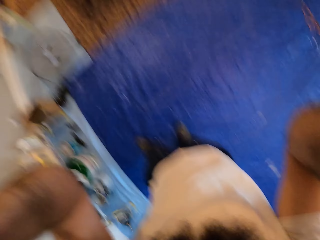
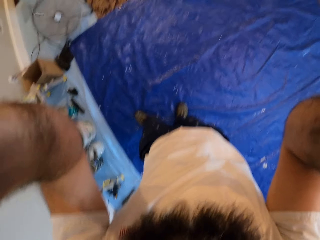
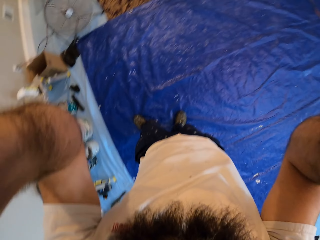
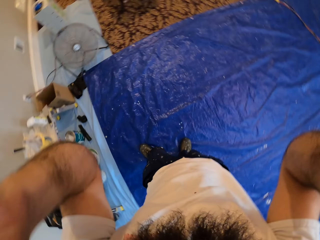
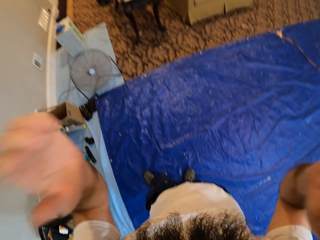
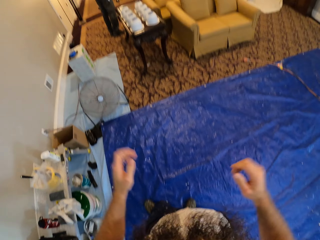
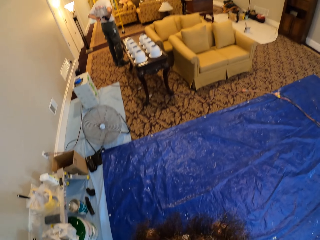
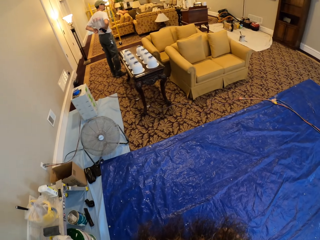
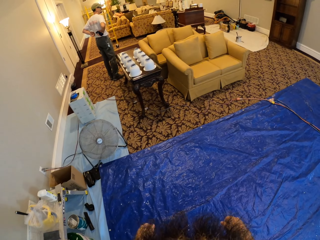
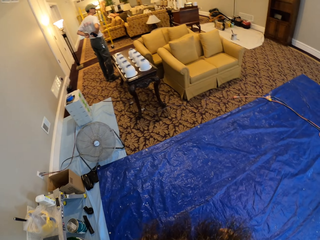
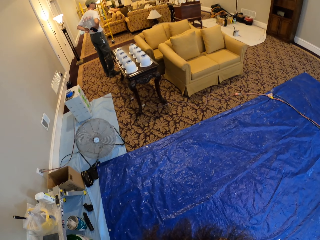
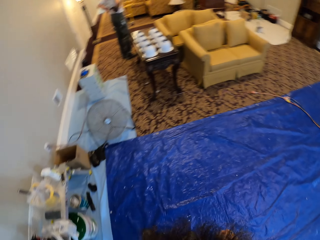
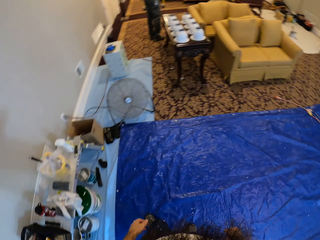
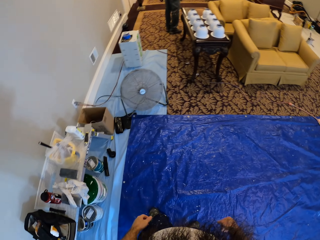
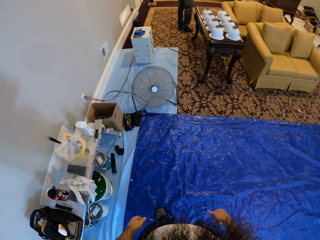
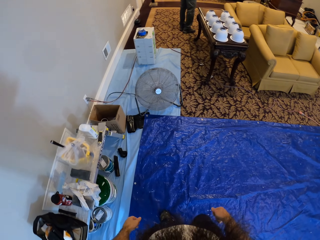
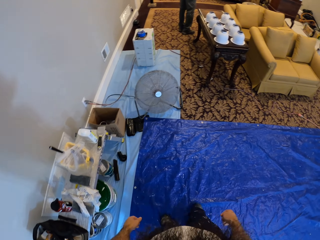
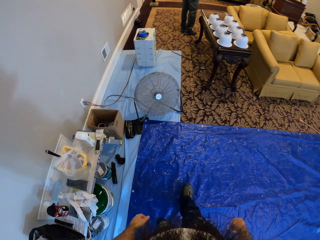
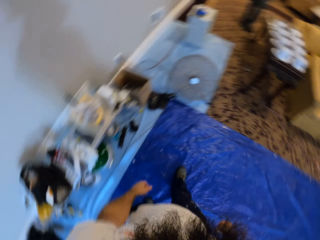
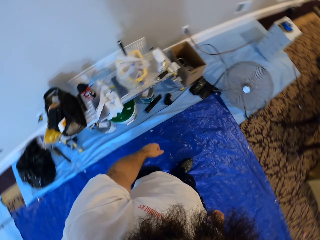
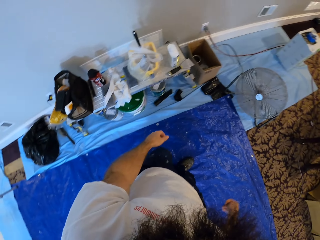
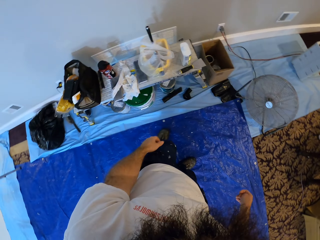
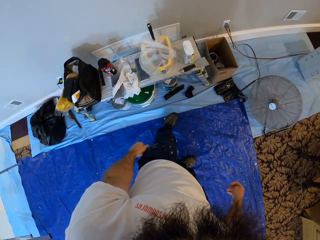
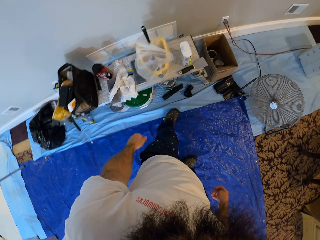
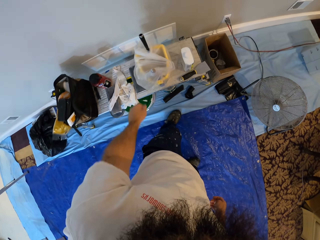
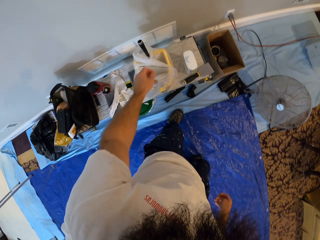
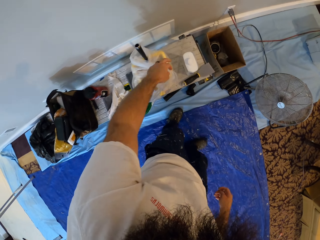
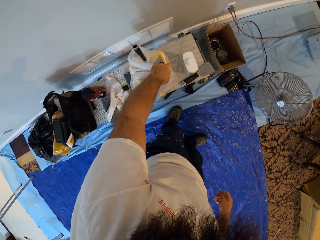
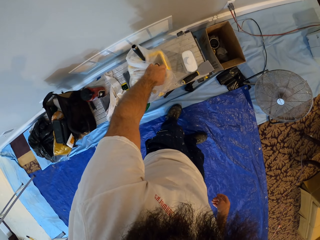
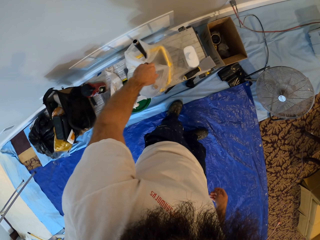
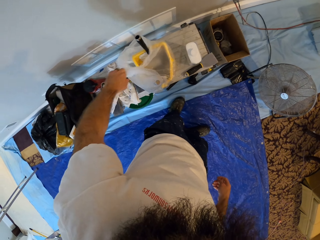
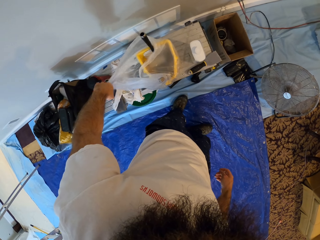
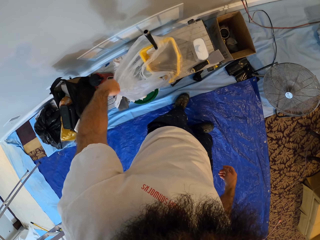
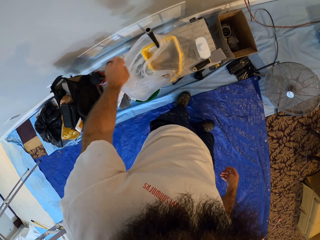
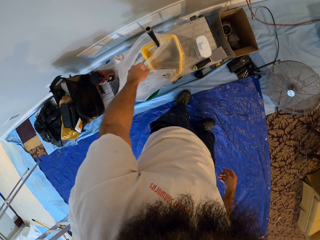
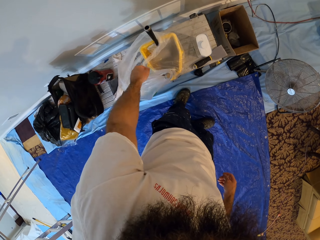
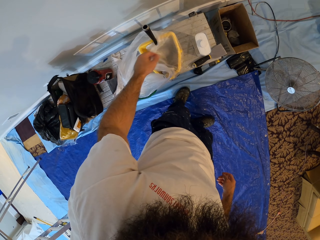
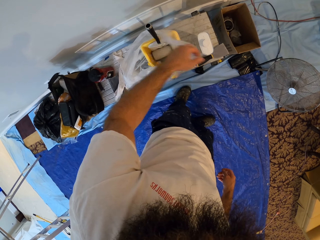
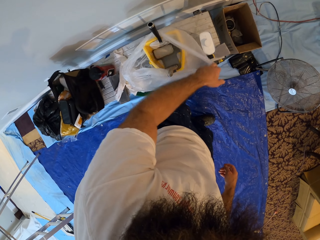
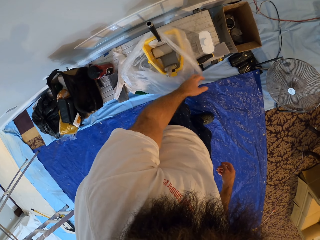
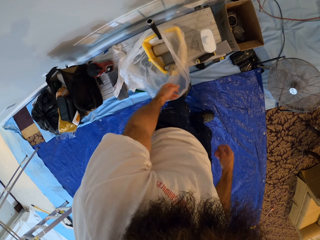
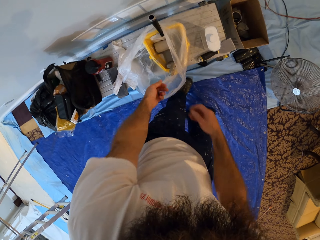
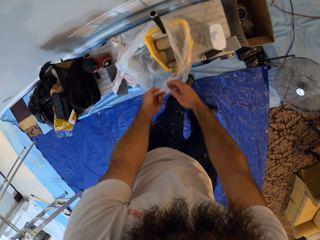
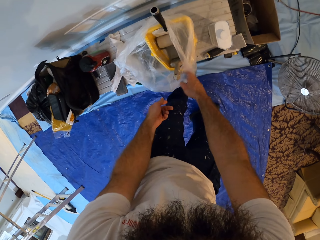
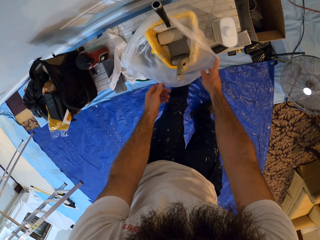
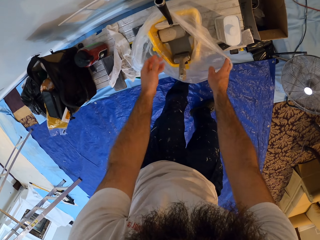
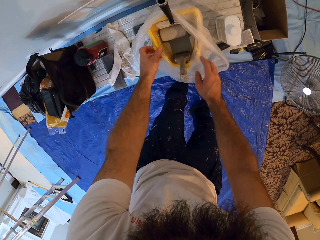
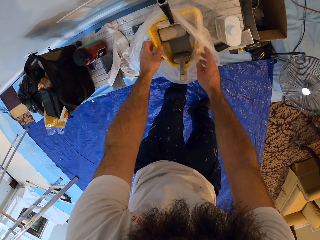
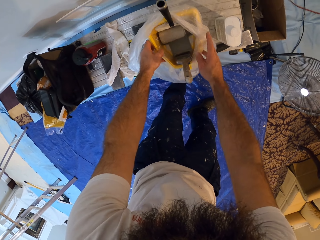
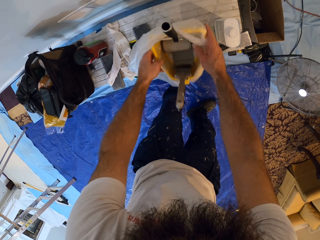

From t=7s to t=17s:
The camera wearer walks. He opens a paint bucket wrapped in a plastic bag with his left hand. He removes the paint bucket from the plastic bag with both hands.

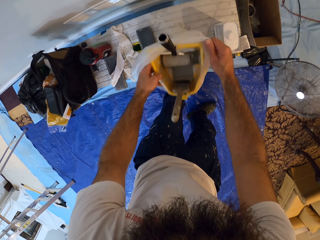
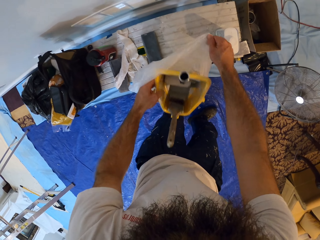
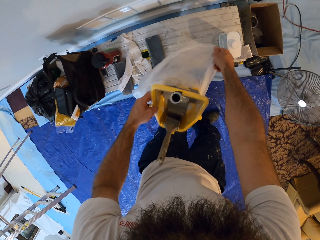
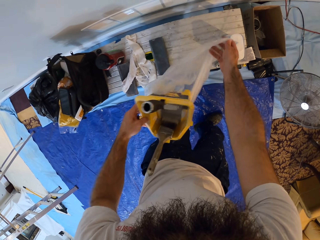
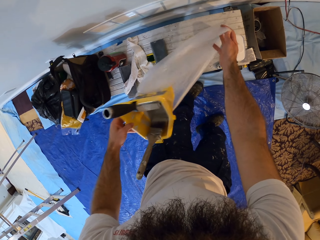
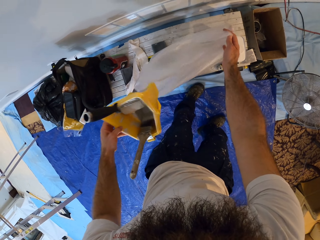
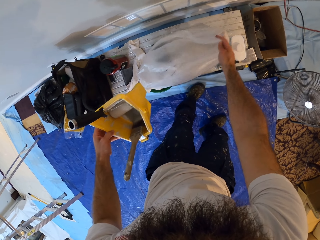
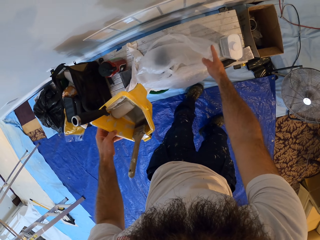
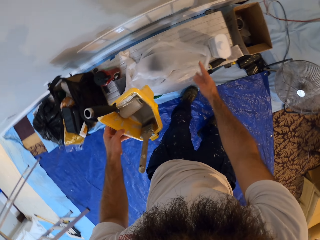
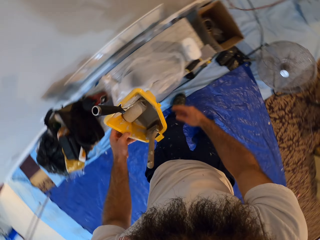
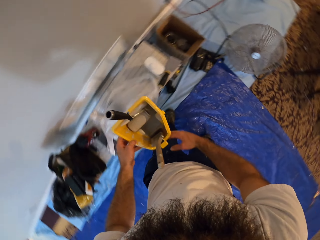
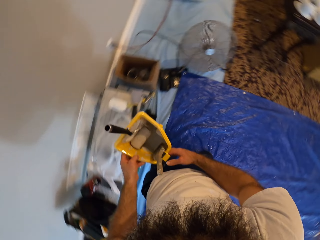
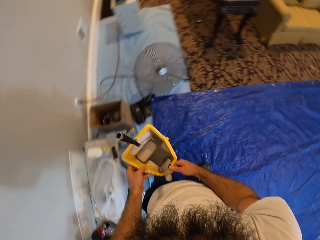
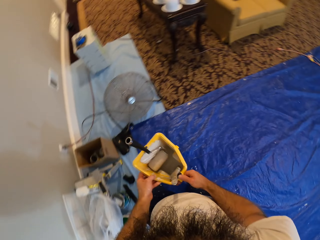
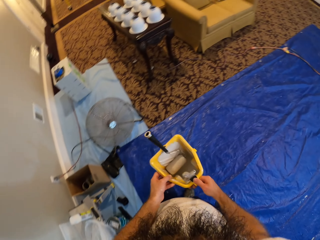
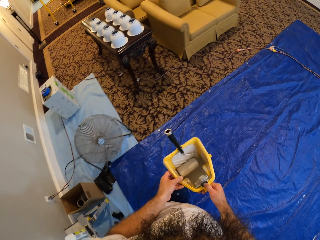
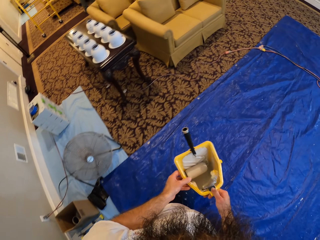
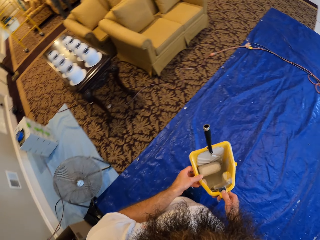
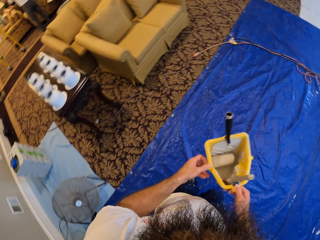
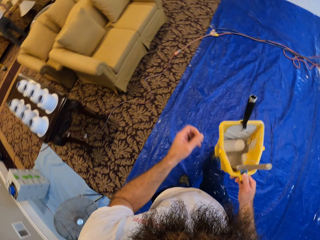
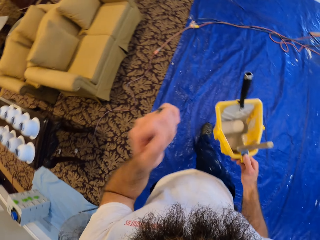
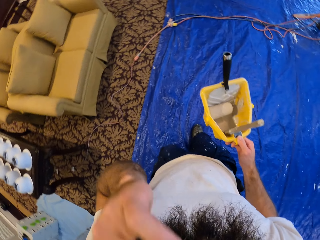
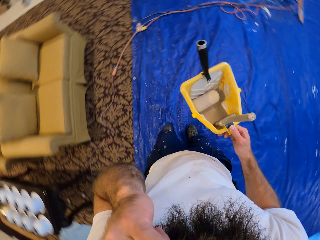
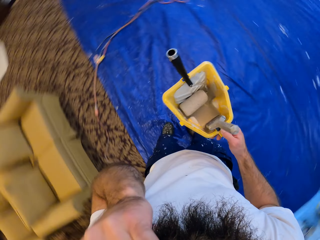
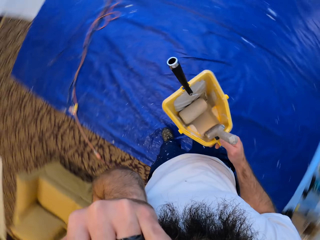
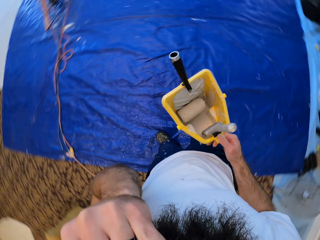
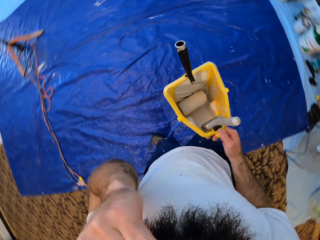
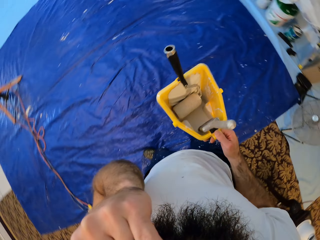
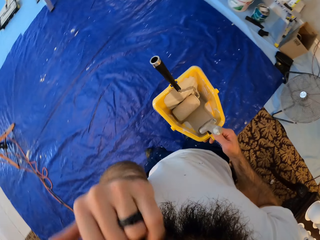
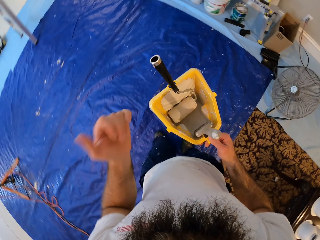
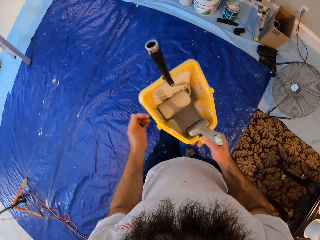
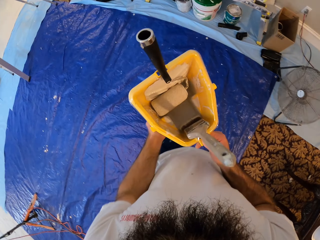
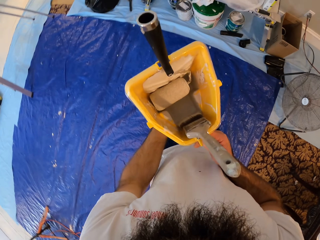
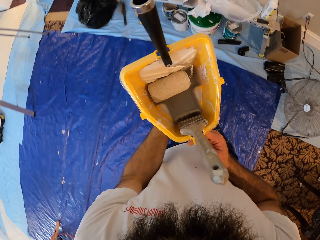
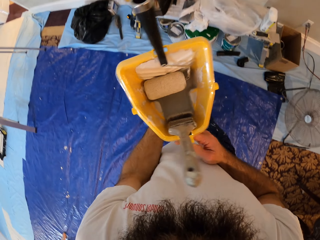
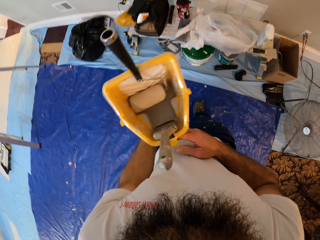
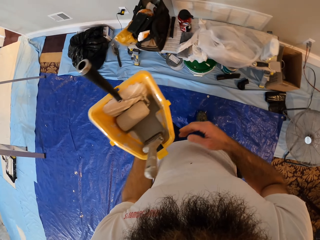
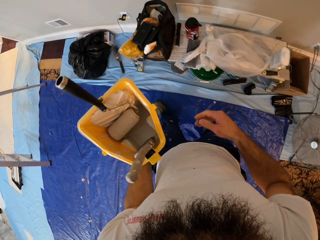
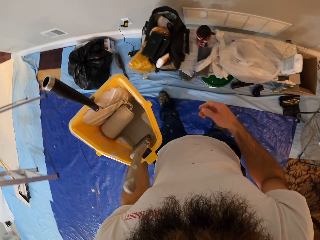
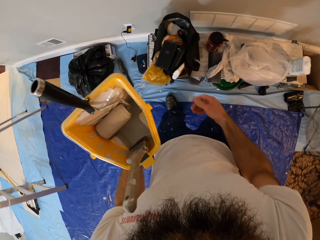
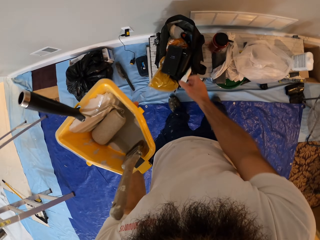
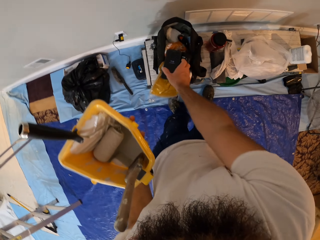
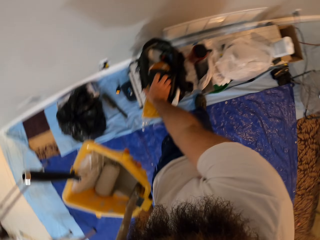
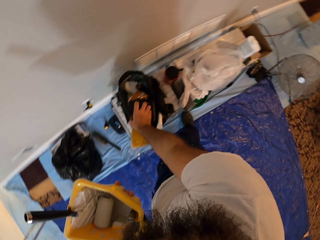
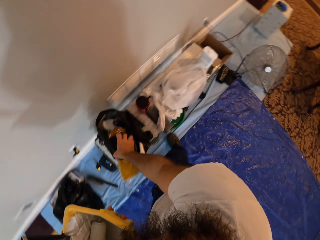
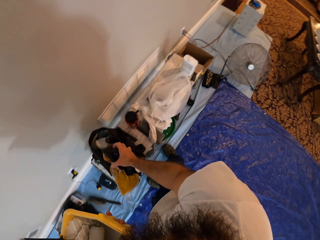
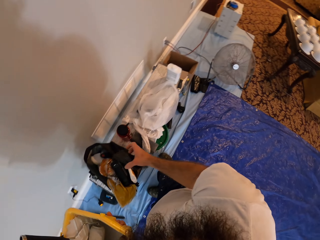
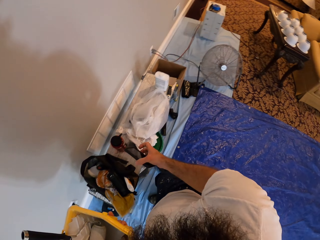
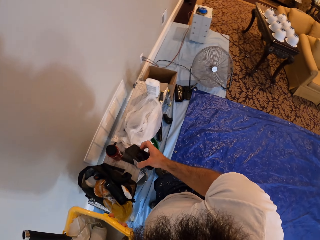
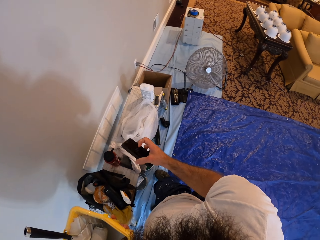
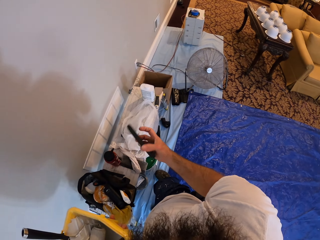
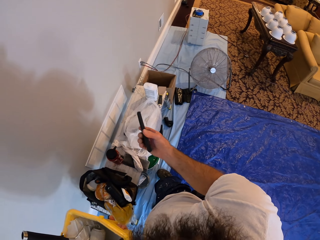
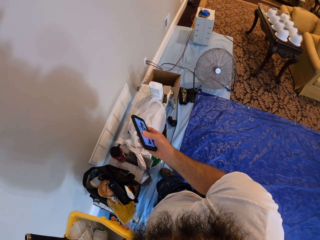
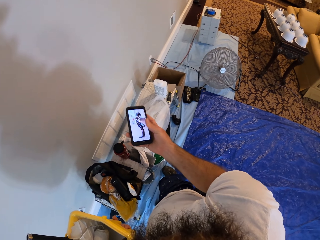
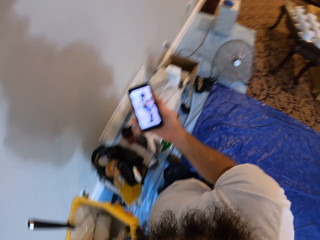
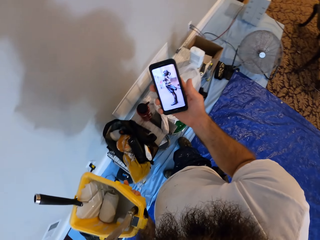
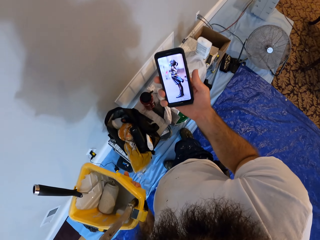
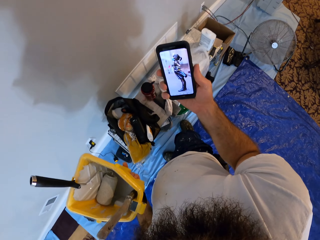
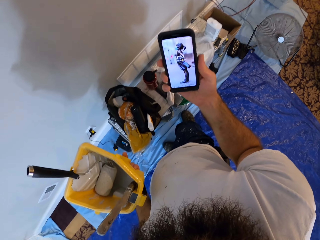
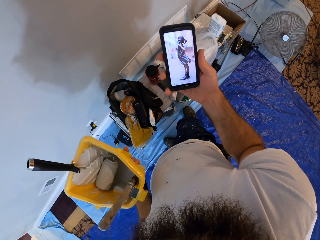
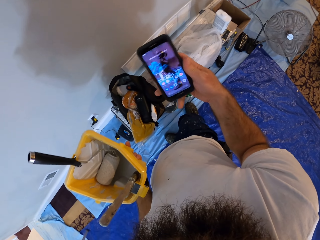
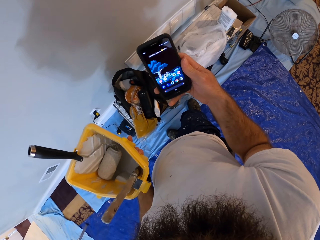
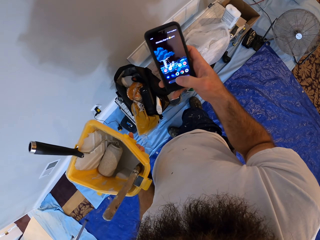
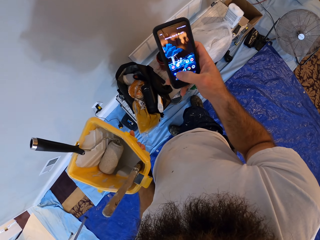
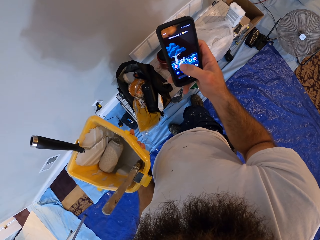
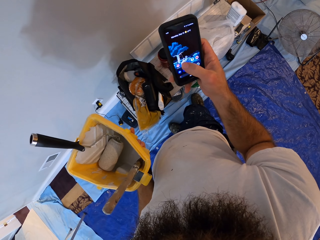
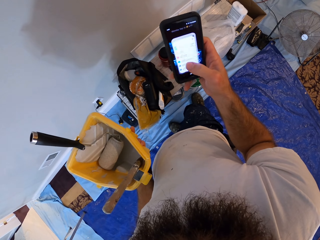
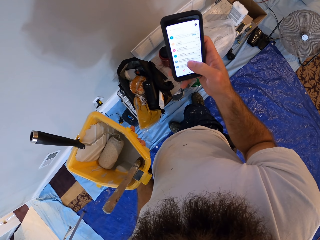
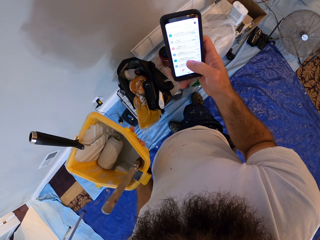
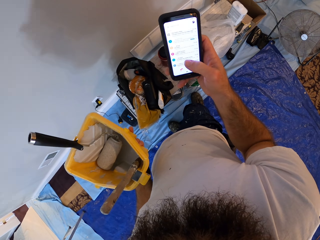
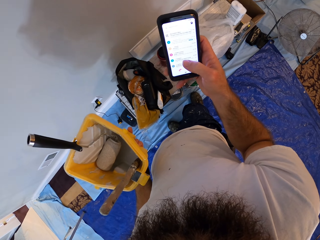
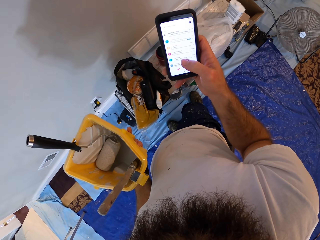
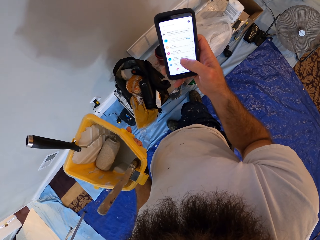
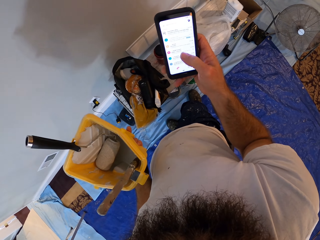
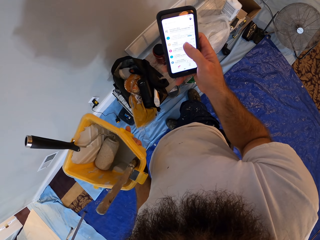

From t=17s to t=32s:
The camera wearer drops the plastic bag on the table with his right hand. He carries the paint bucket with both hands. He walks around. He touches his face with his left hand. He passes the paint bucket from his right hand to his left hand. He picks up a phone from a bag with his right hand. He operates the phone with his right hand.
